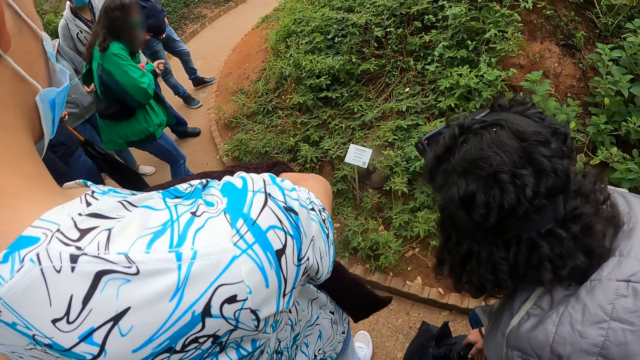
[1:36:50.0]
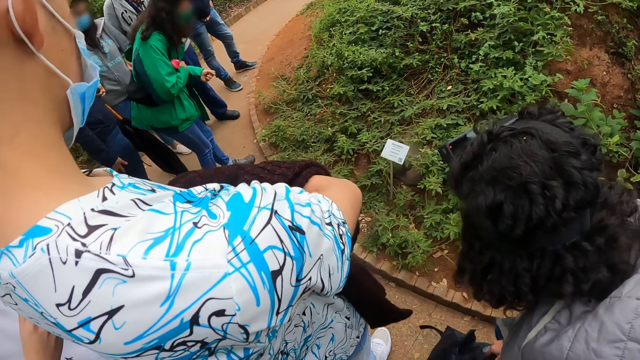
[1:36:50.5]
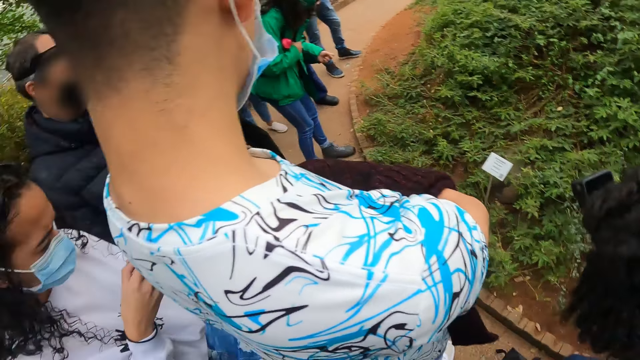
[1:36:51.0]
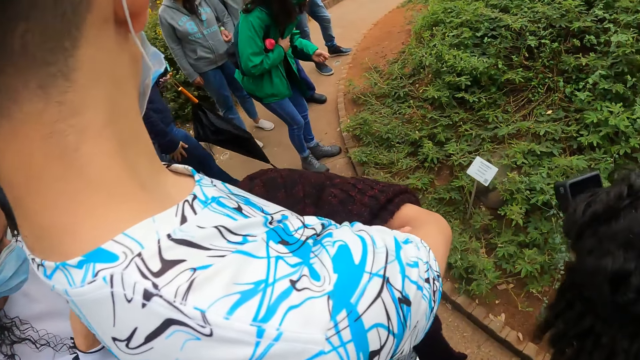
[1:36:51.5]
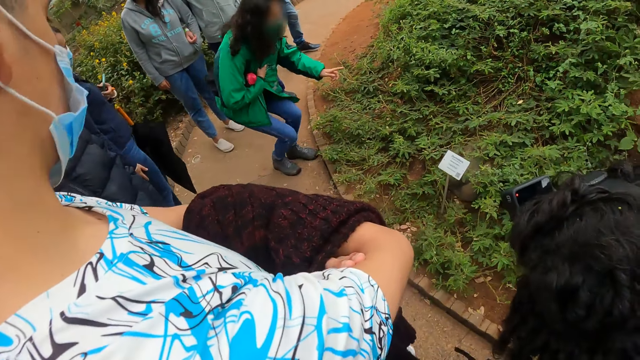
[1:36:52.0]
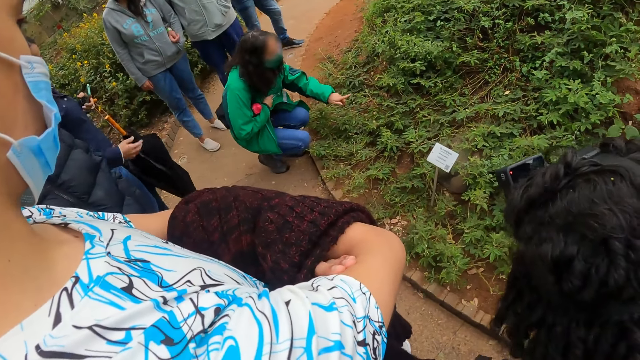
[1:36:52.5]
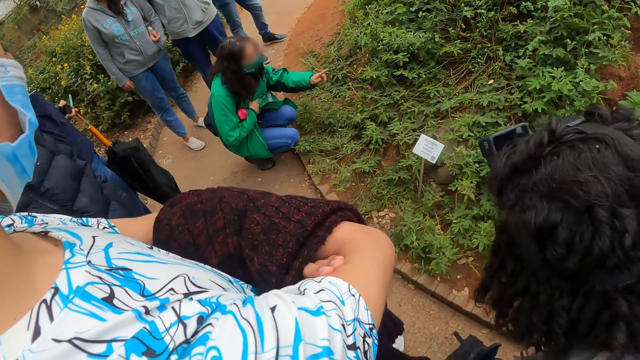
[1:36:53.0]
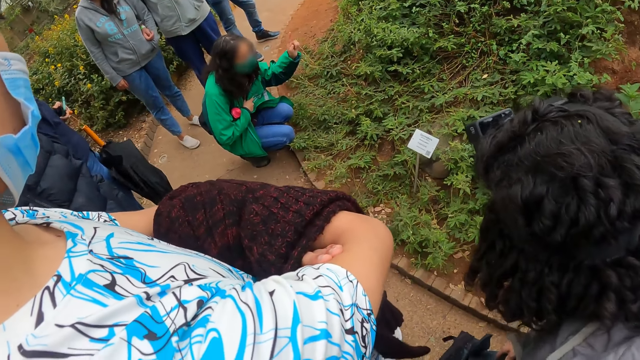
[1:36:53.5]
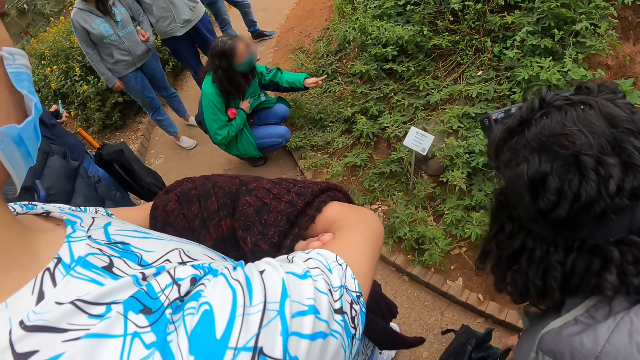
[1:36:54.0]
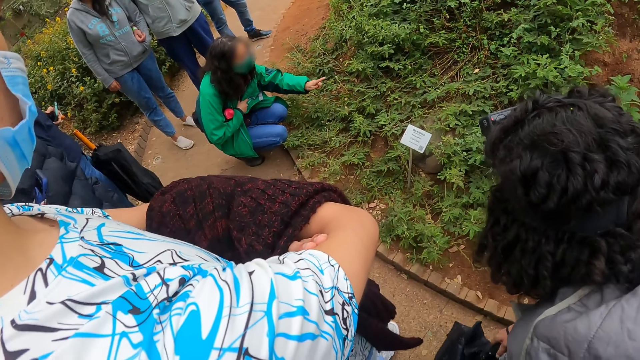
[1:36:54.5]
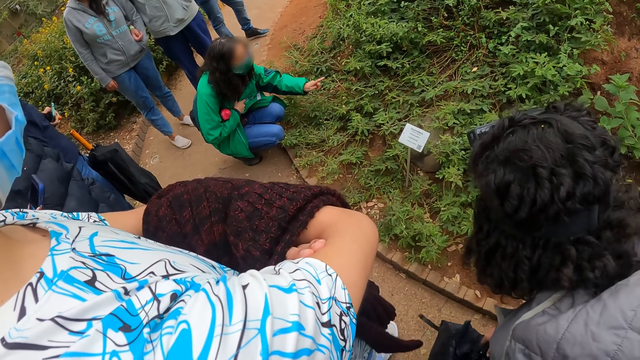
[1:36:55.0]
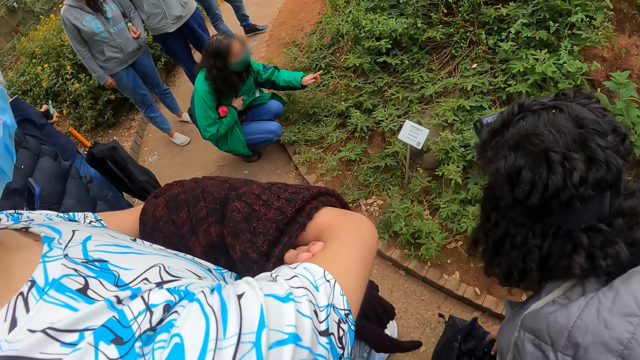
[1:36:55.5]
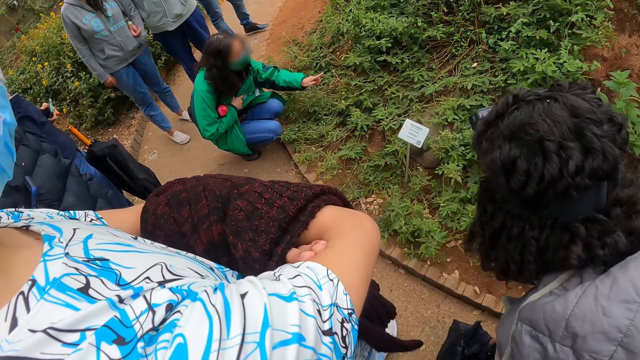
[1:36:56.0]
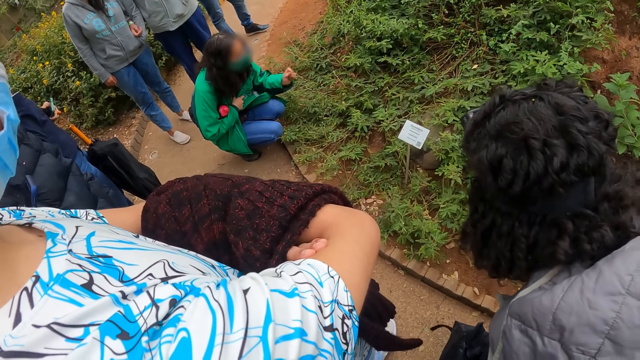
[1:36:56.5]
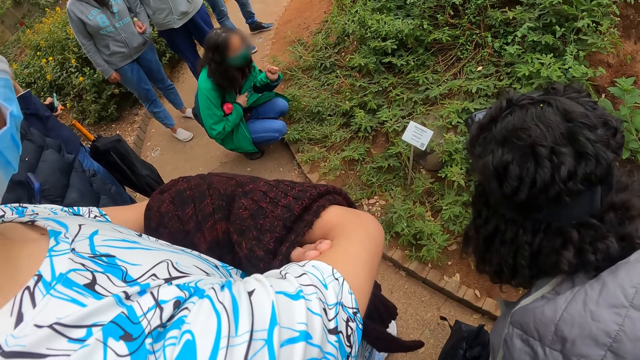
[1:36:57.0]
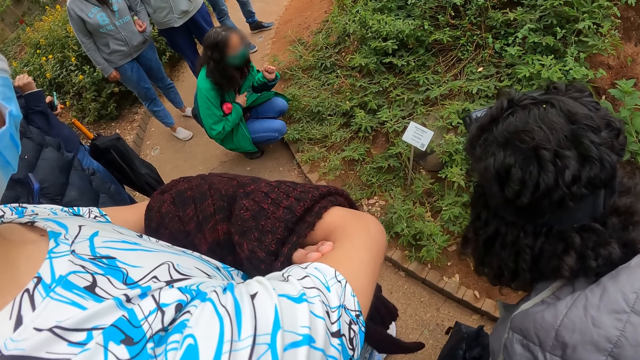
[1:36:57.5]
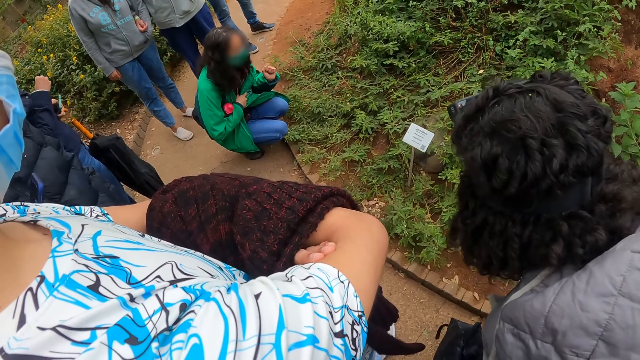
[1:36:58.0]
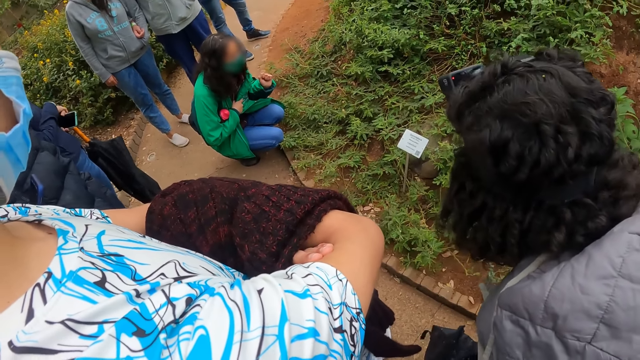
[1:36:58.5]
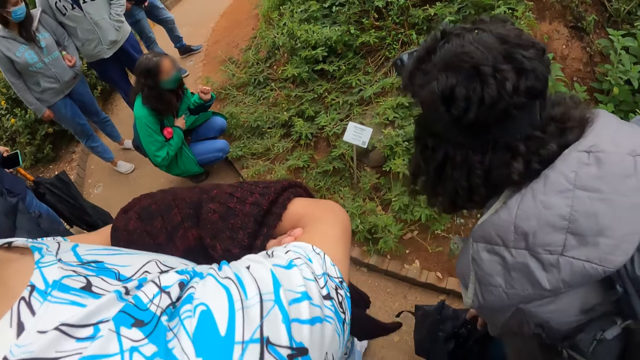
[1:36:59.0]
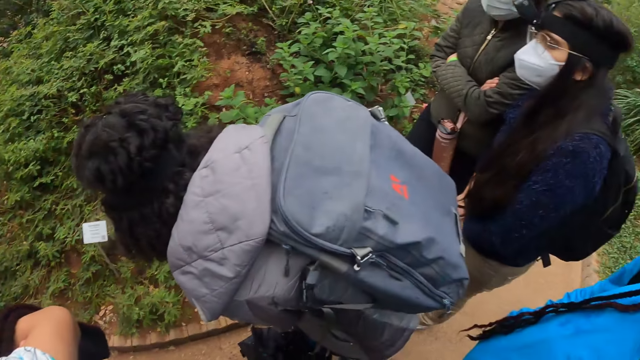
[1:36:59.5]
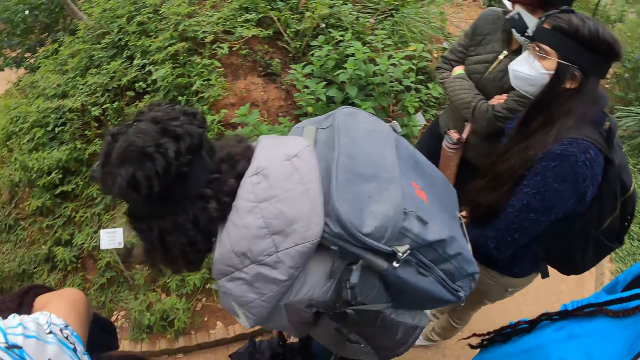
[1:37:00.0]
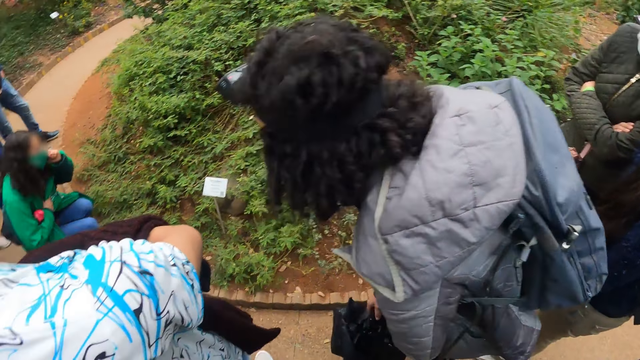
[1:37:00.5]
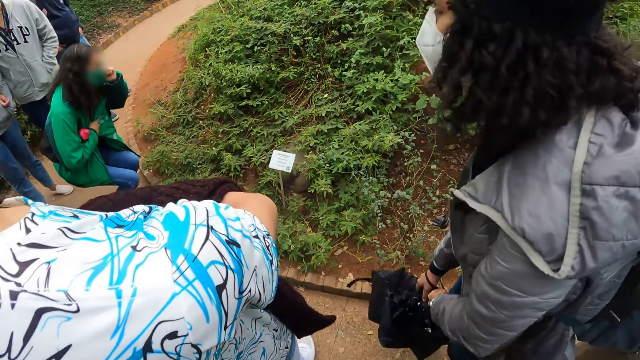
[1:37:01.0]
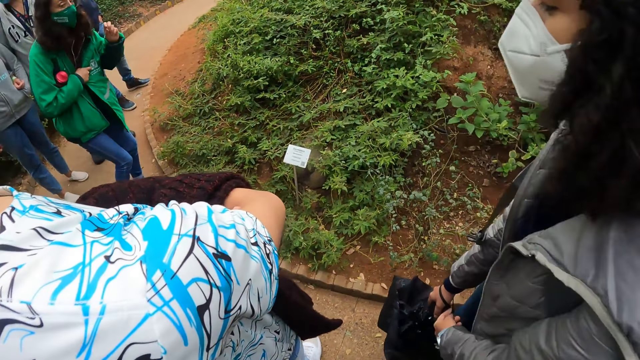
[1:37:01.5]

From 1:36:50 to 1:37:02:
A woman bends and points her left index finger at the leaves on the ground.

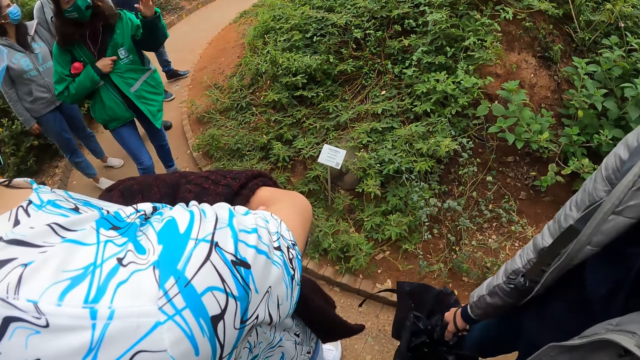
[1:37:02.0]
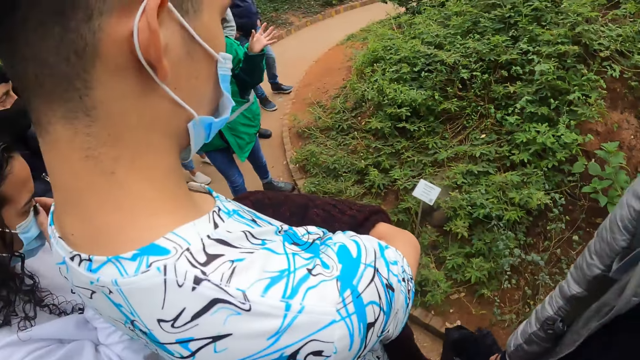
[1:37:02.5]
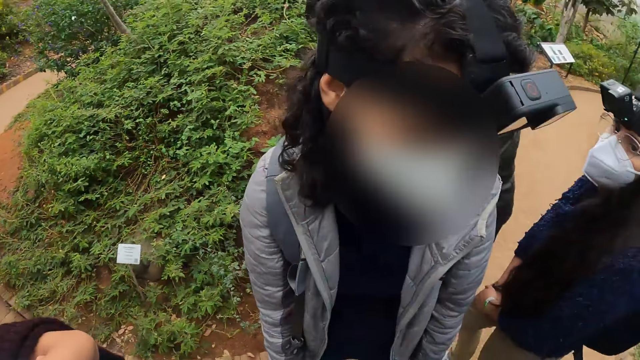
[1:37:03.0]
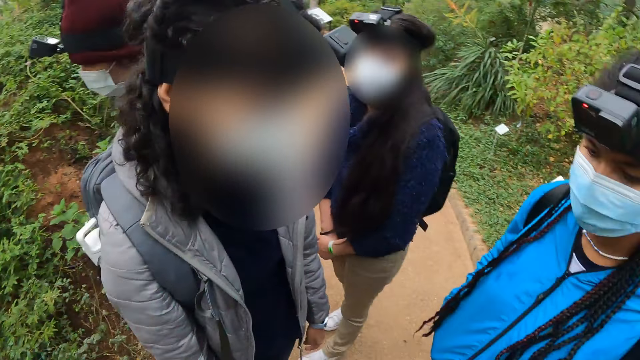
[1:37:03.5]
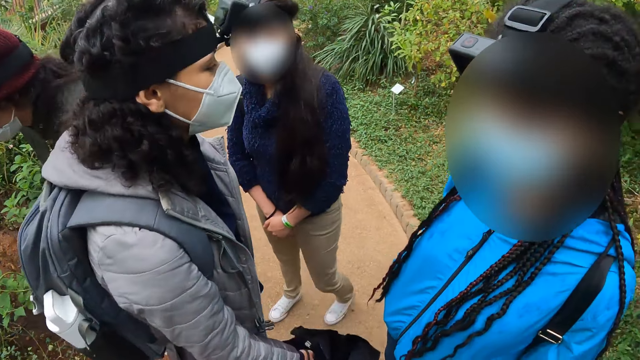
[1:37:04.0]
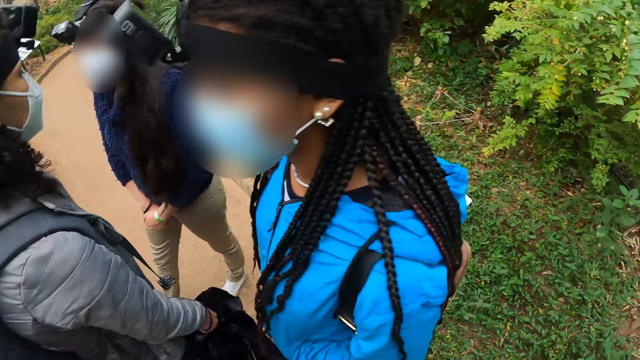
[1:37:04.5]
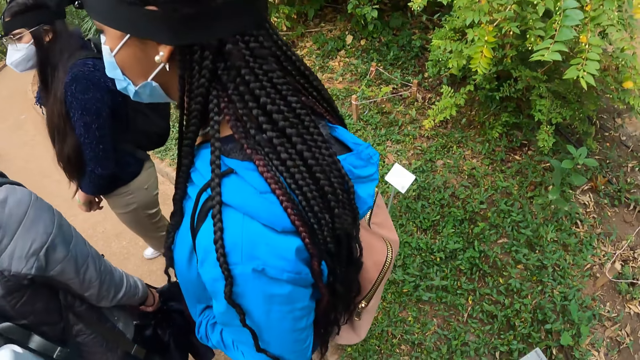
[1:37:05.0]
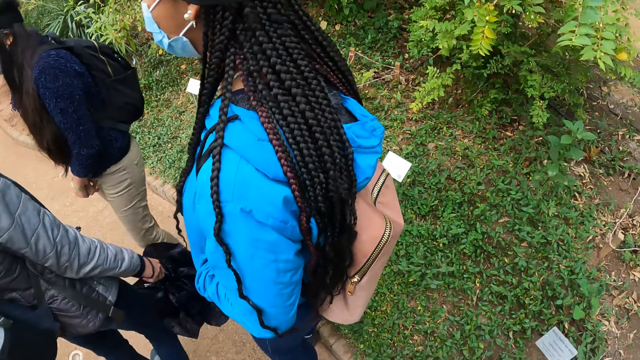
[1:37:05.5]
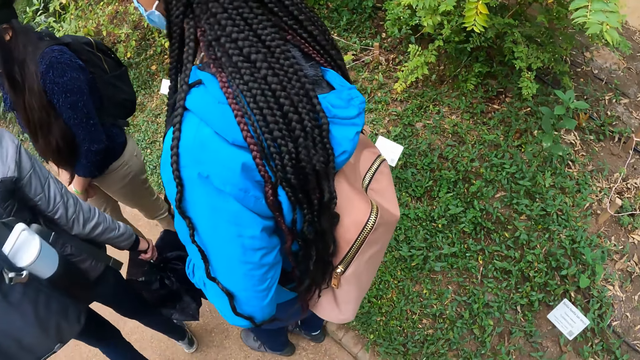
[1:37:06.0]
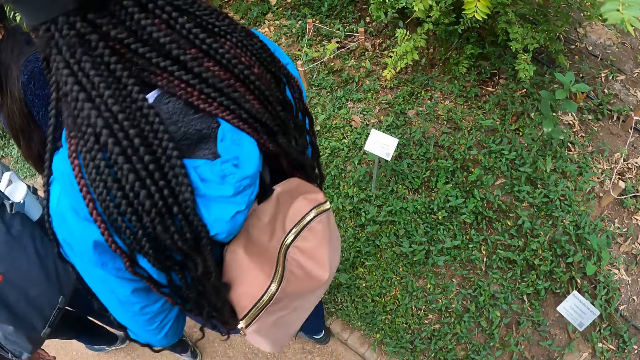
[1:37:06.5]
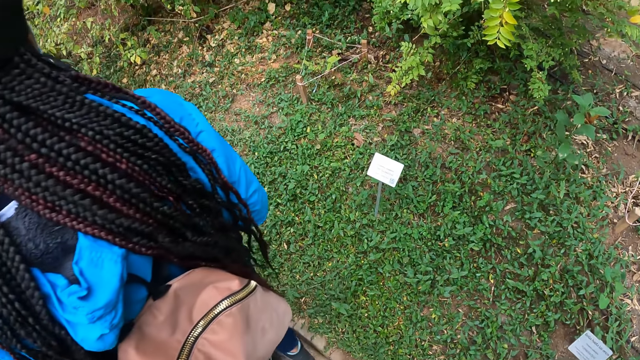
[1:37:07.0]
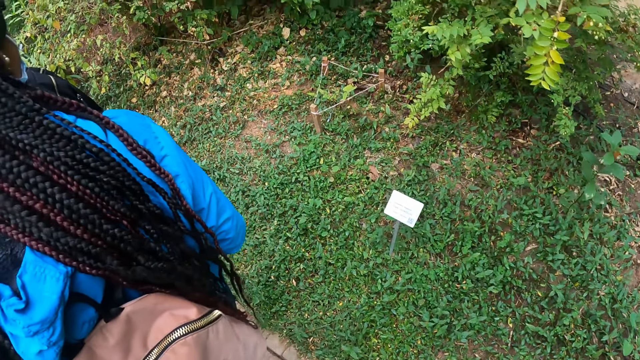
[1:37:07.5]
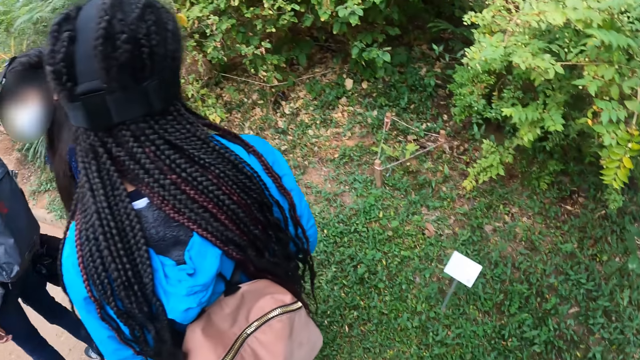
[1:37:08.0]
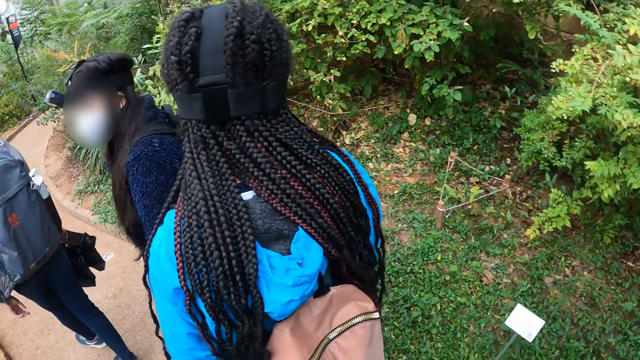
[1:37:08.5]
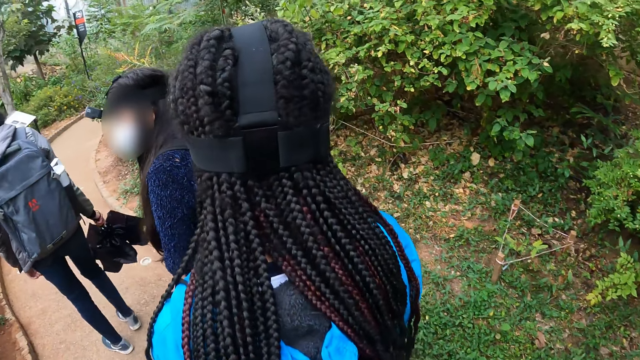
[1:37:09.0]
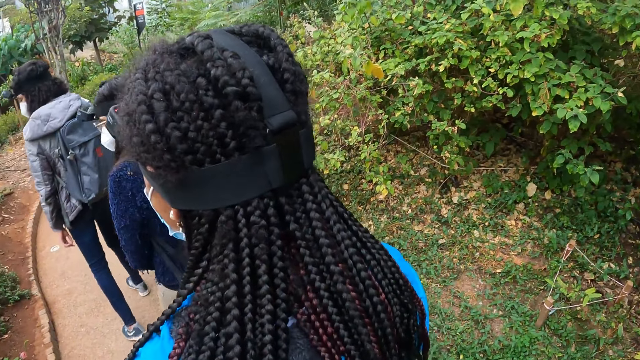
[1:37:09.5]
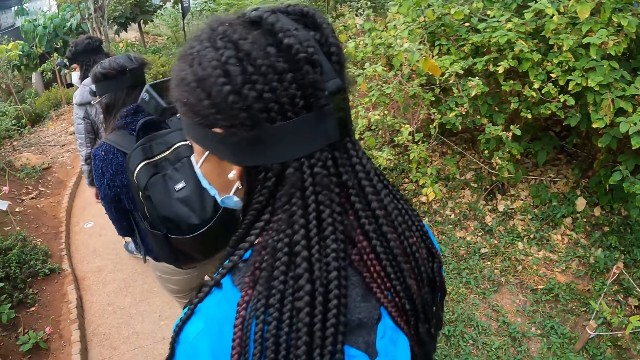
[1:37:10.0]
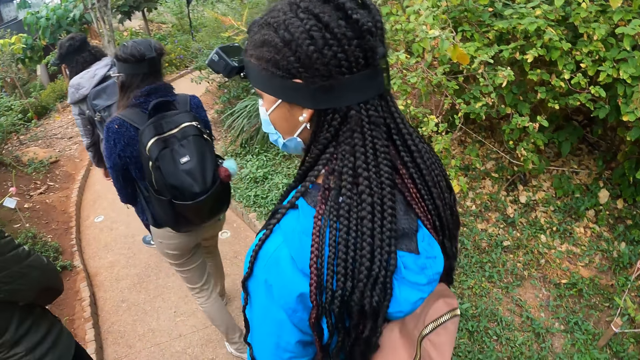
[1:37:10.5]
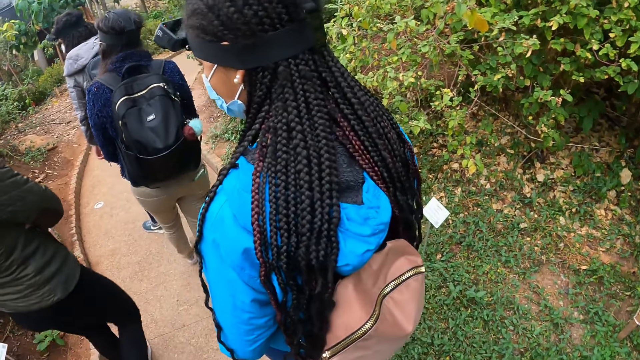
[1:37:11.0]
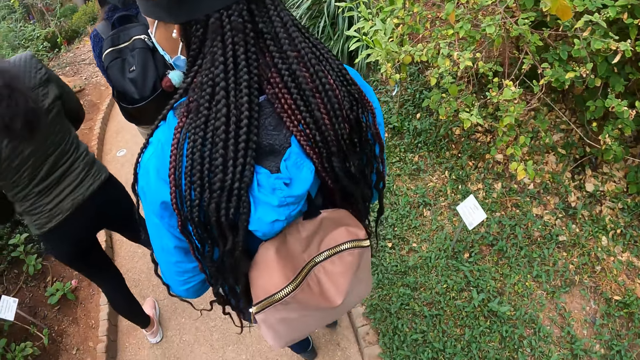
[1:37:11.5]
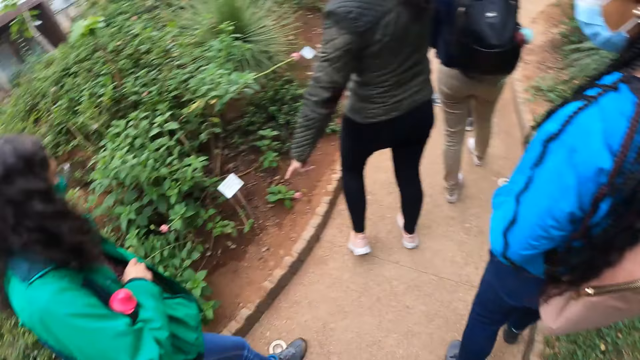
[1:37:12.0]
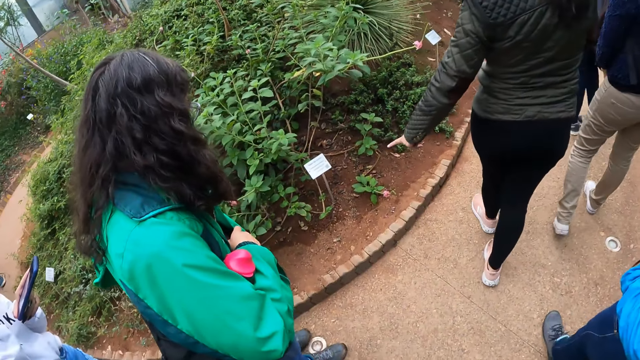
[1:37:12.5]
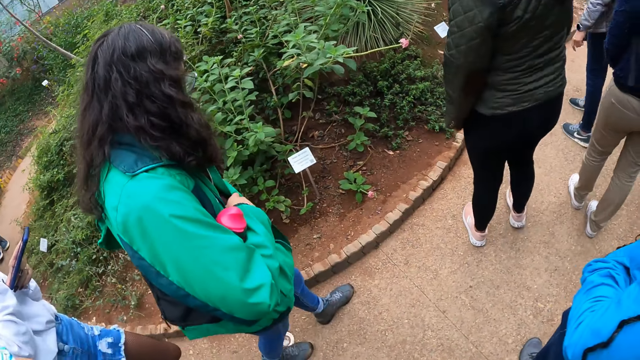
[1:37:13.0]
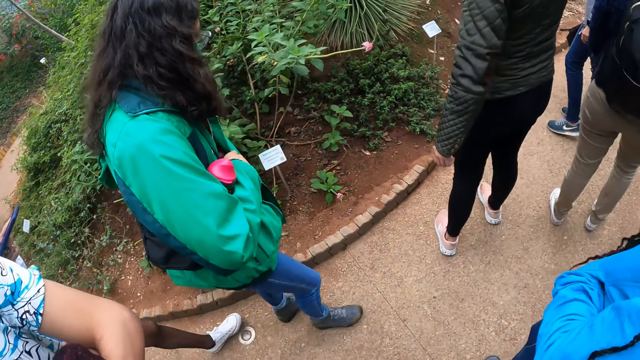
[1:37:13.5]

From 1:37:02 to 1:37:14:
The camera wearer walks around. A woman points to the ground with her left hand. The camera wearer looks around.
